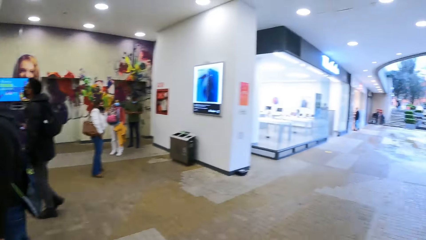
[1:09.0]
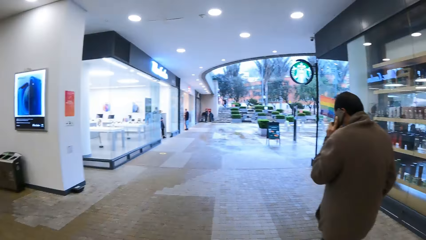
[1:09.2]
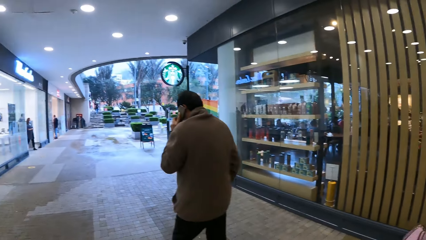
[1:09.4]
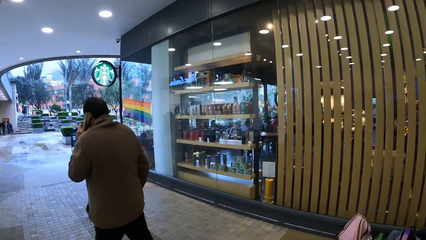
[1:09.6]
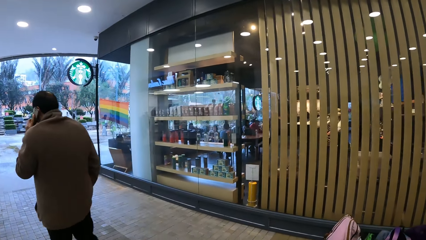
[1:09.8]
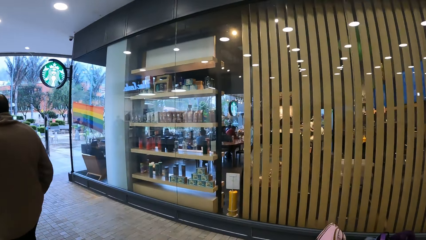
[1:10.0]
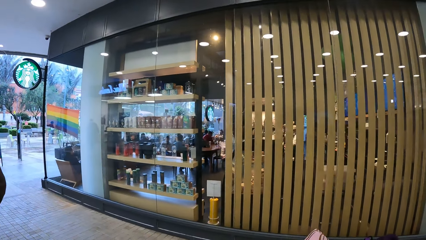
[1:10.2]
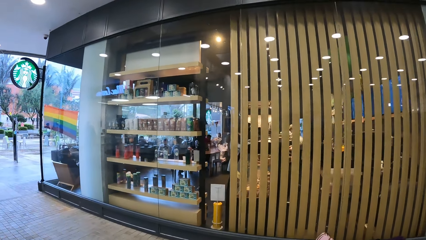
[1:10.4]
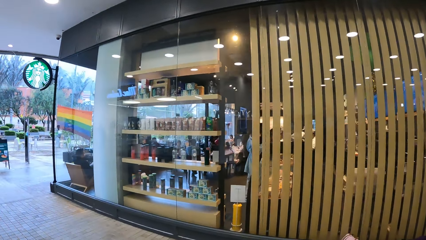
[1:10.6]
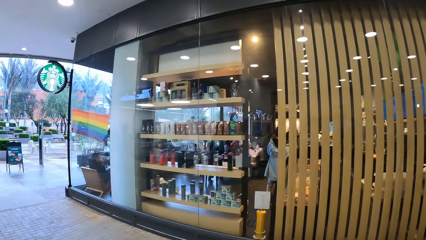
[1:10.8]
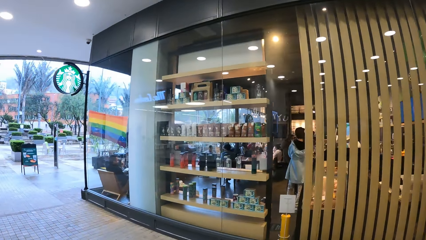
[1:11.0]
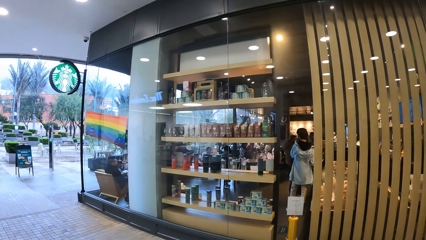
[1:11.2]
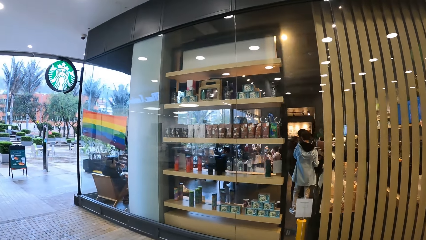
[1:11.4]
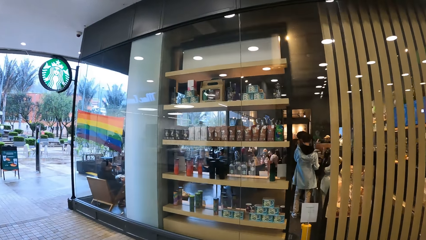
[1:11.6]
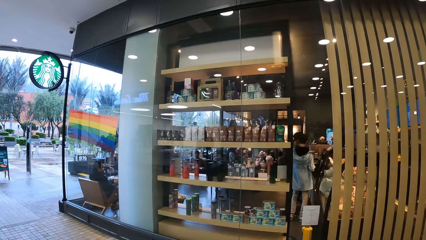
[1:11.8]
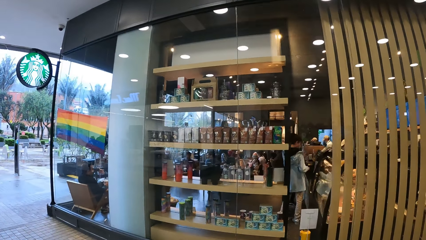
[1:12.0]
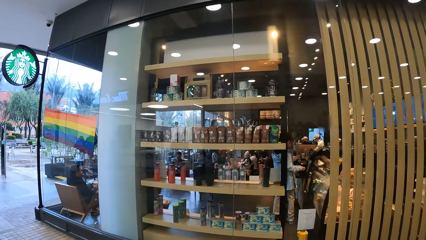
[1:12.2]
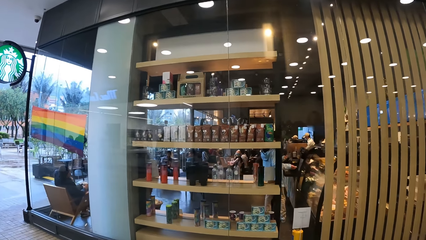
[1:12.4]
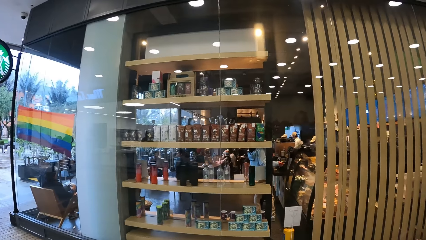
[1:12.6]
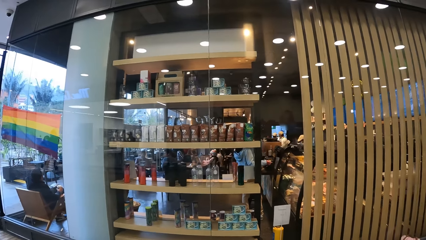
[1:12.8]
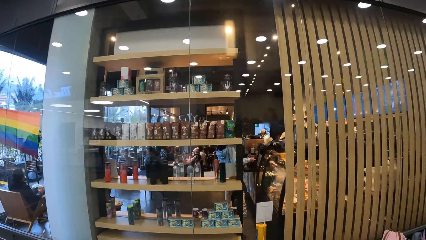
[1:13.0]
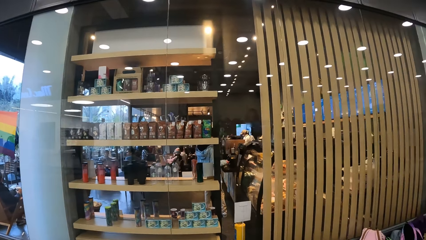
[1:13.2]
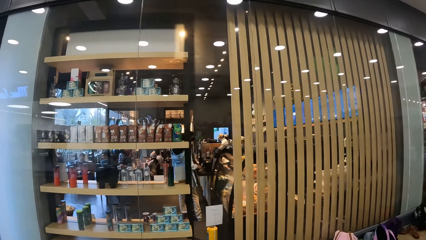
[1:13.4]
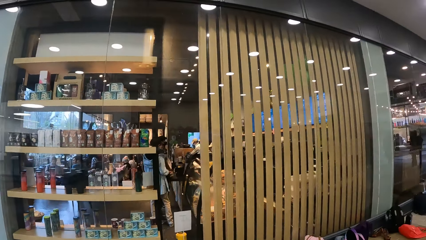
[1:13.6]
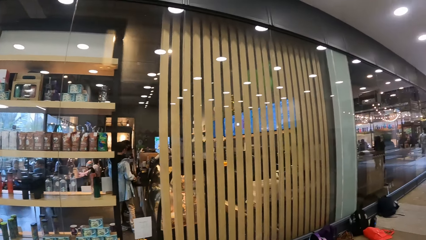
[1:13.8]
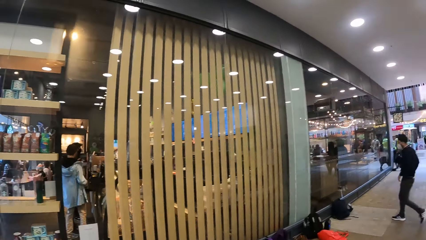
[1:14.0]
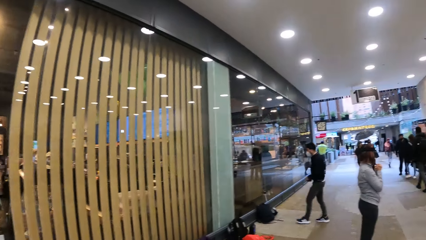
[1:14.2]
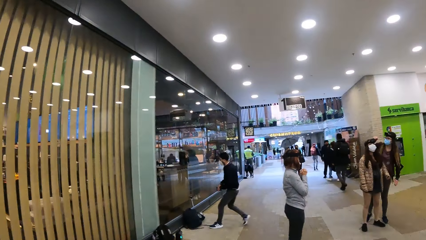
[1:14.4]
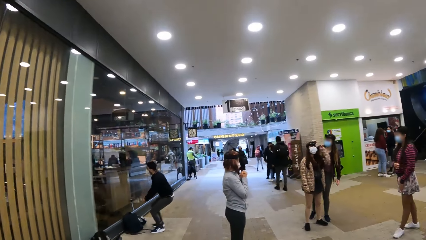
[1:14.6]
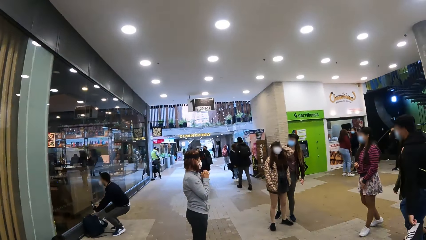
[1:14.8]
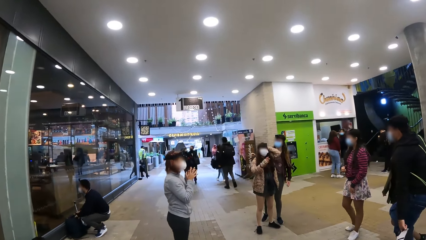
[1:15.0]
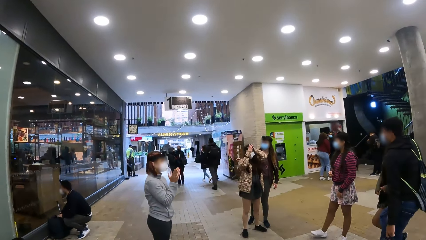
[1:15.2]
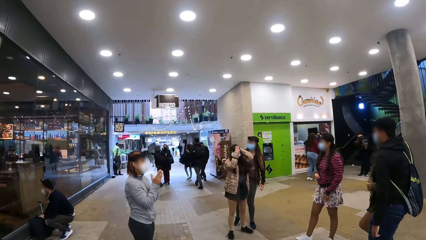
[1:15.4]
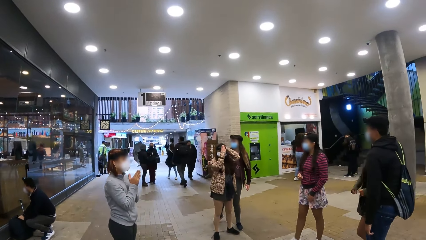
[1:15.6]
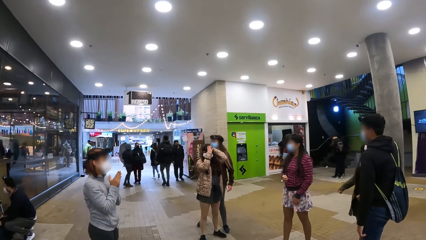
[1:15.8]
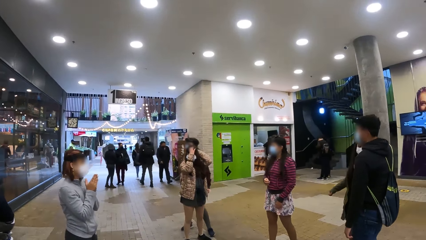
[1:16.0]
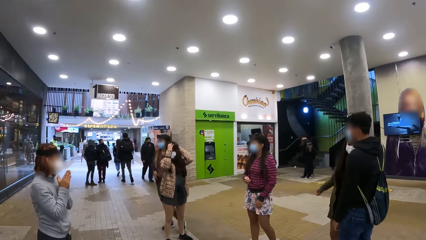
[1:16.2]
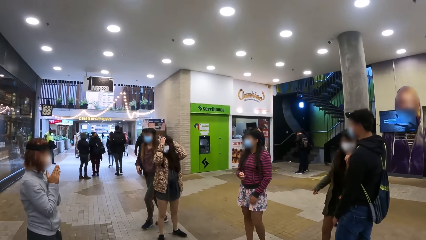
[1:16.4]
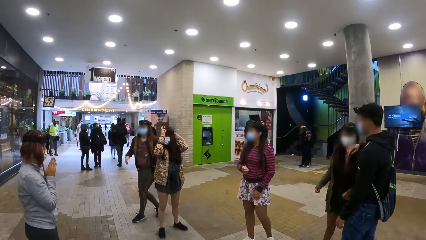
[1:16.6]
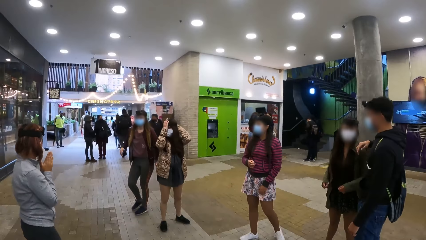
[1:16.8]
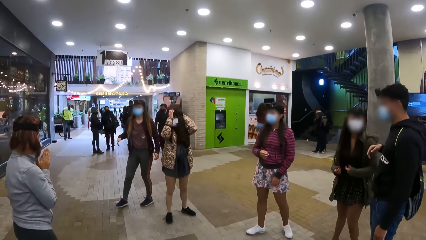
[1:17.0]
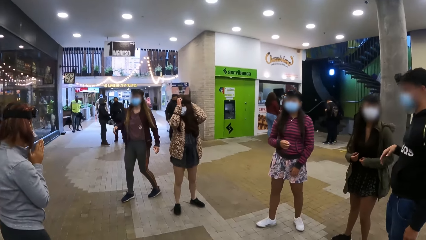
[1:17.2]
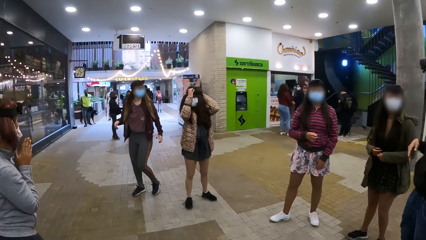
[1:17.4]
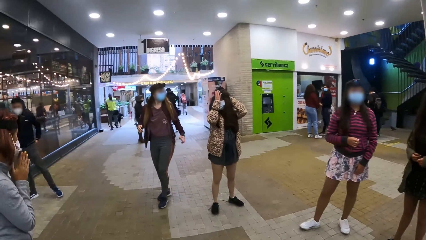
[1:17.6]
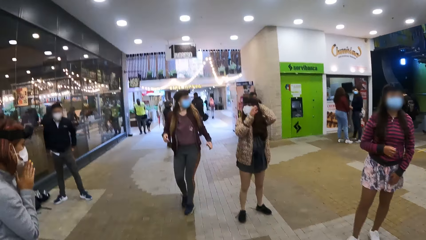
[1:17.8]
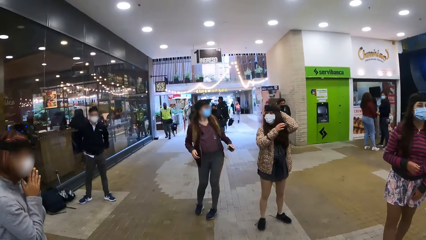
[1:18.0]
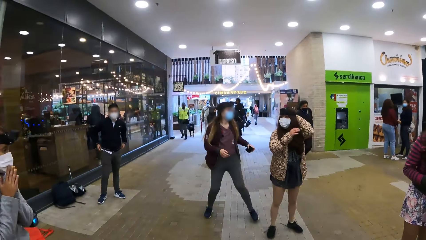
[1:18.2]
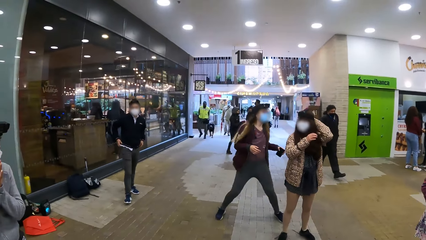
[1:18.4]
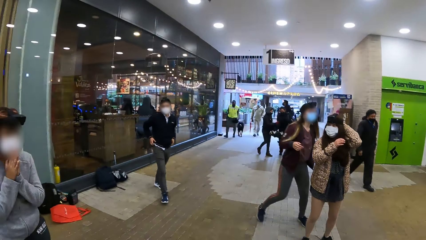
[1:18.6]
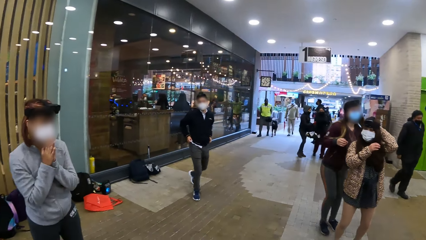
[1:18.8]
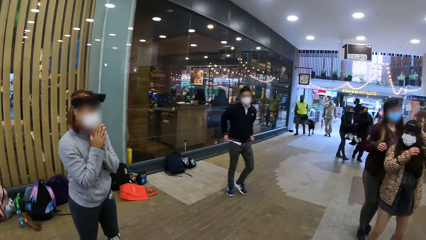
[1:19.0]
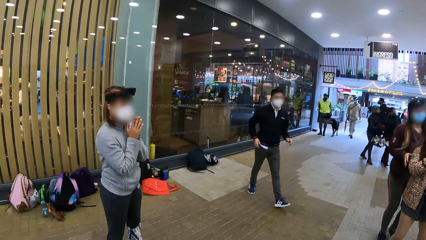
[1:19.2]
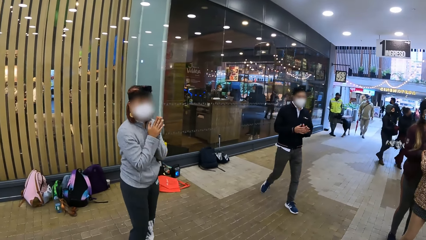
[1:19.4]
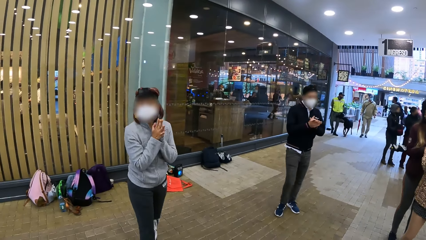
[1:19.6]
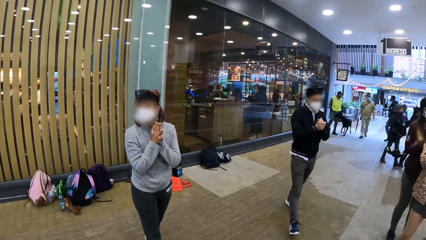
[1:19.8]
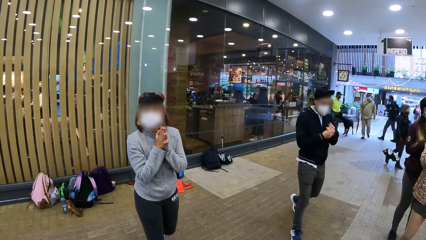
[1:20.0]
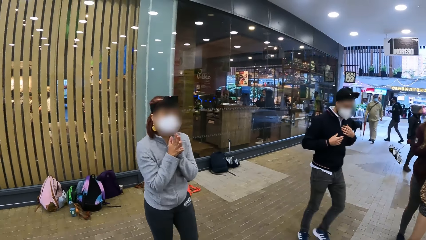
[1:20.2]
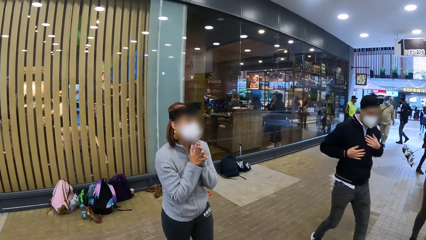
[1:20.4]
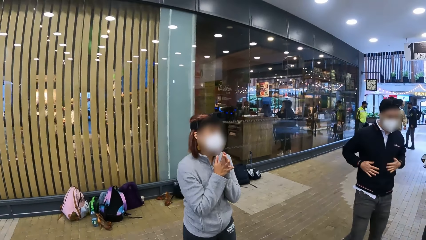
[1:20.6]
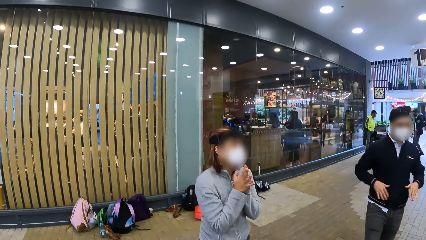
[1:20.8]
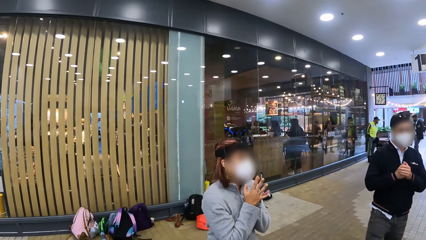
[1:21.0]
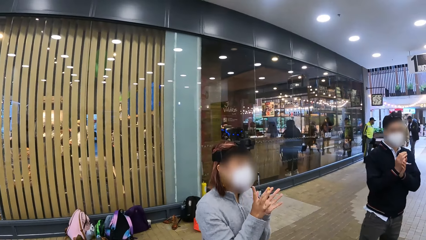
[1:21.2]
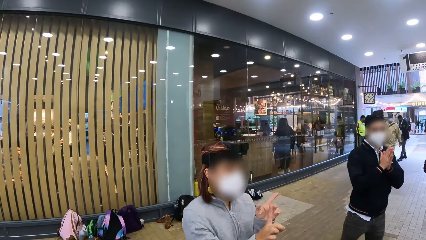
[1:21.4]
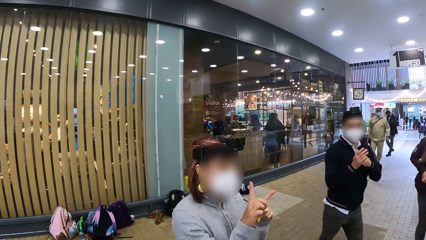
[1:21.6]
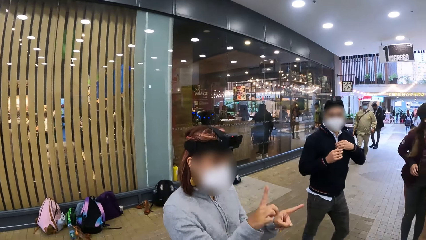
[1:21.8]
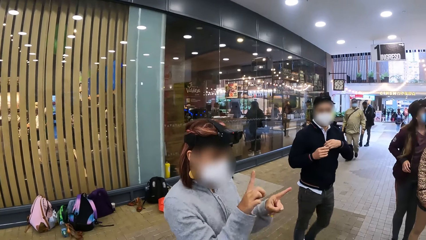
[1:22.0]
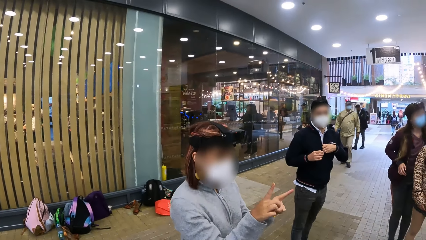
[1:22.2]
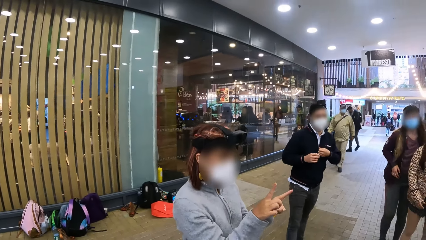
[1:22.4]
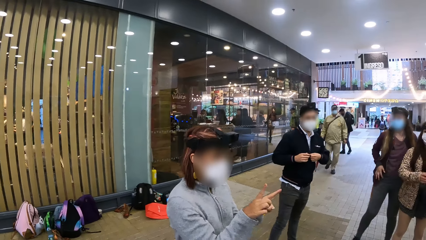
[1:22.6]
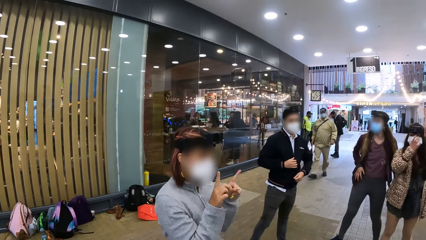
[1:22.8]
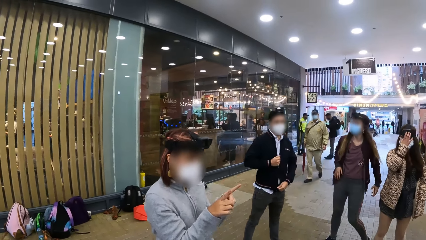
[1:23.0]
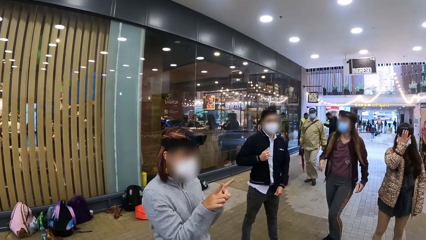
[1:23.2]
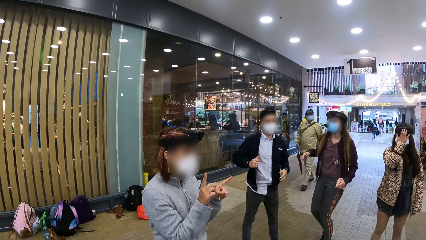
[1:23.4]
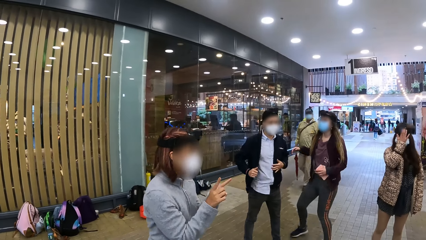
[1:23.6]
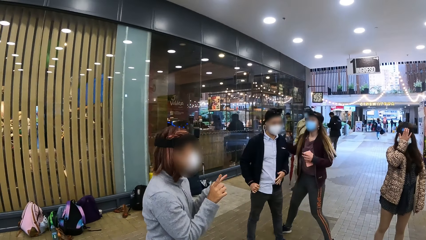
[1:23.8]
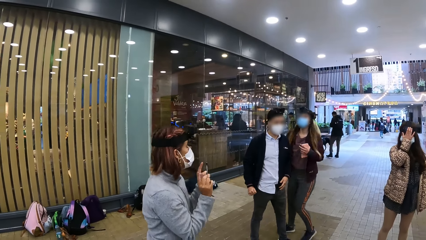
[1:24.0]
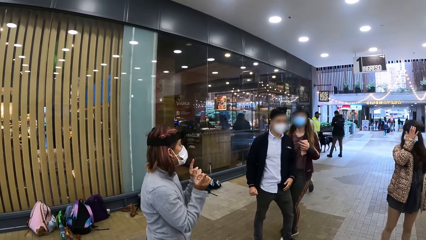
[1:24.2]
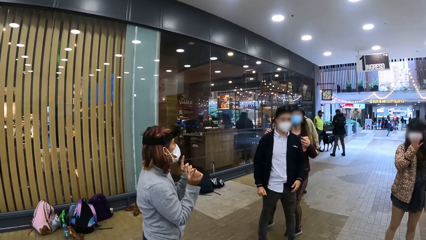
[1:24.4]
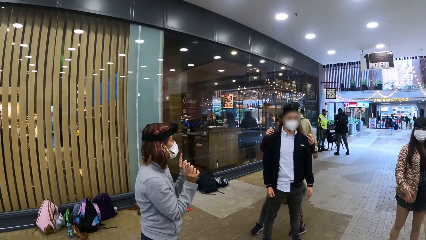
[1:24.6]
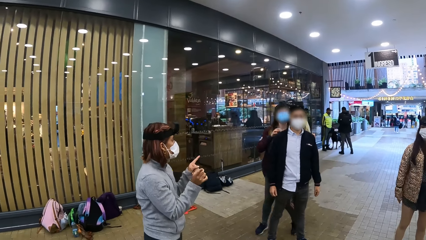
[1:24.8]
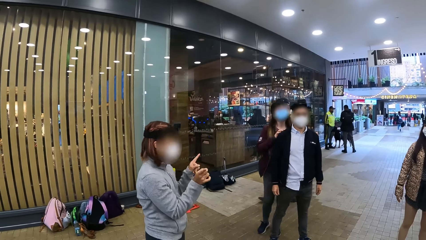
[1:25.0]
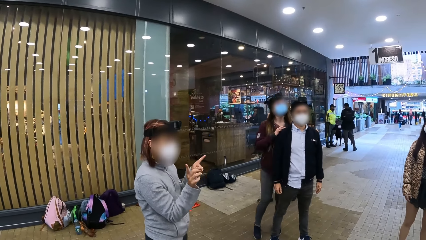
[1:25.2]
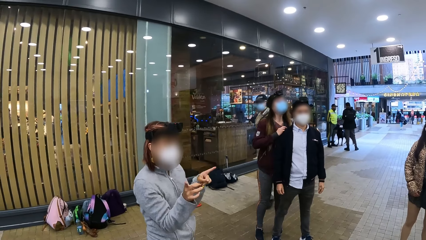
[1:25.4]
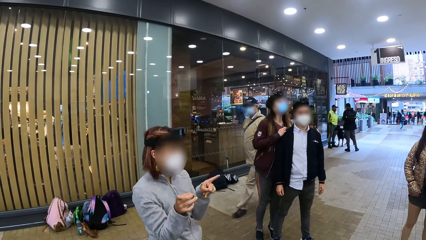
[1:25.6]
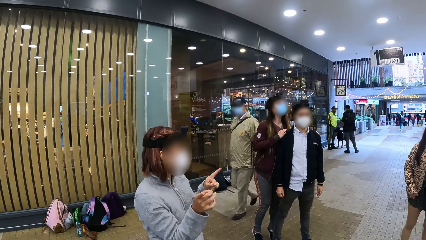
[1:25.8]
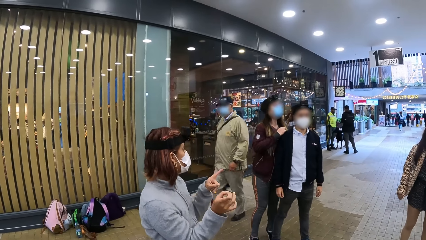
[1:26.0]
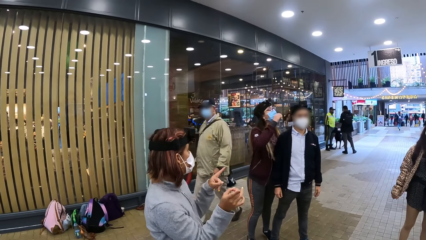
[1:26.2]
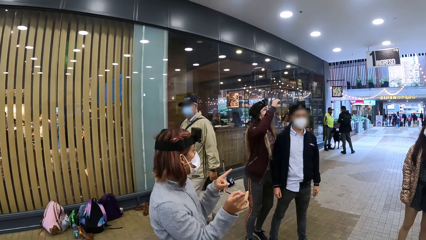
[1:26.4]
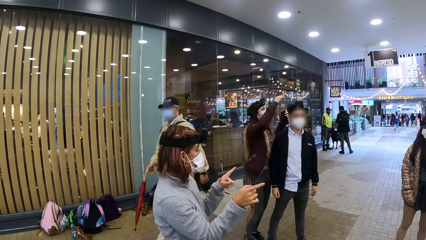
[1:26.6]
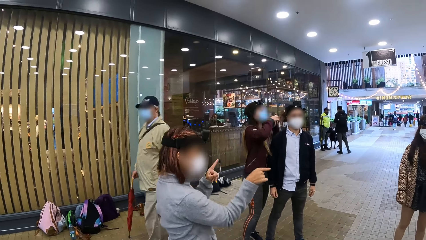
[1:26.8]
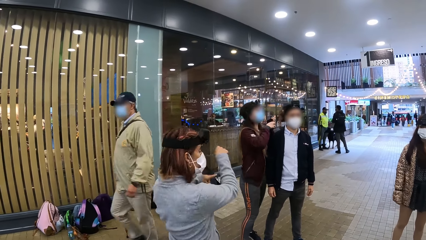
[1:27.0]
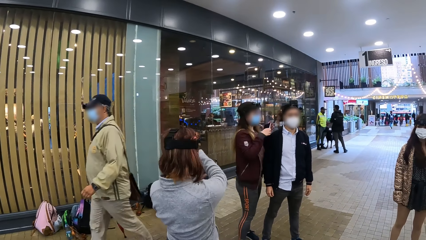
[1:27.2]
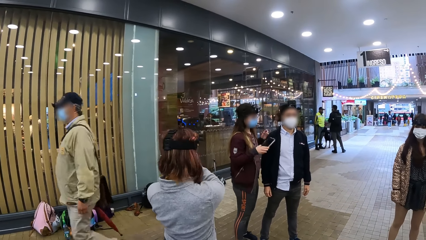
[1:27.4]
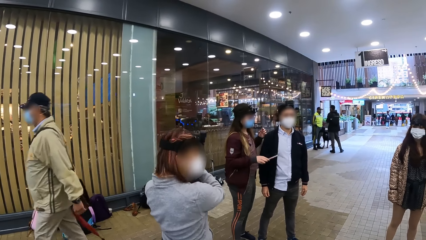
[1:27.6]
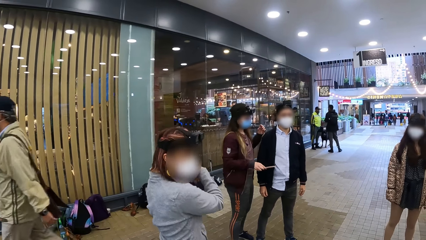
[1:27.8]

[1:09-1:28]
The camera wearer walks around. A woman moves her hand.
